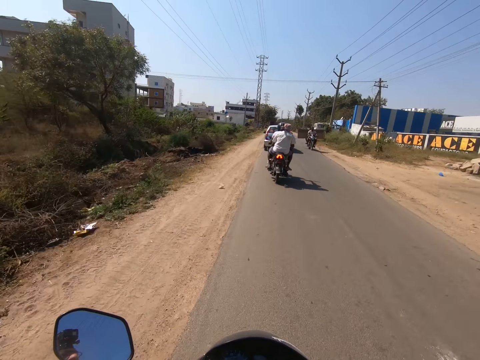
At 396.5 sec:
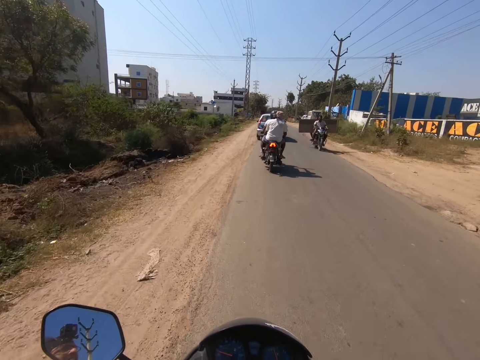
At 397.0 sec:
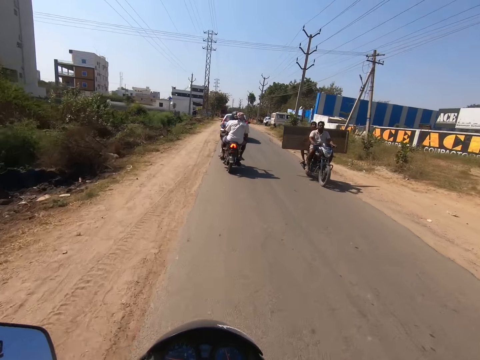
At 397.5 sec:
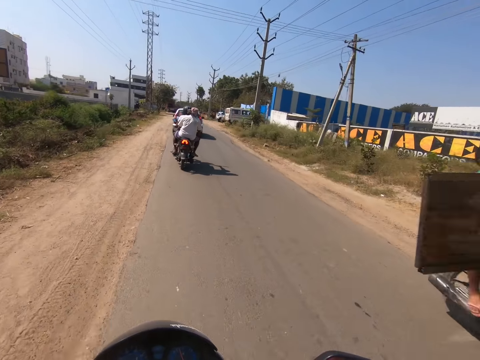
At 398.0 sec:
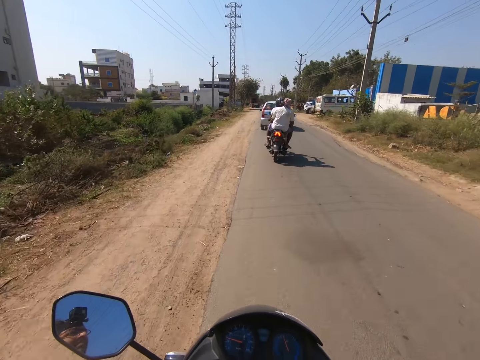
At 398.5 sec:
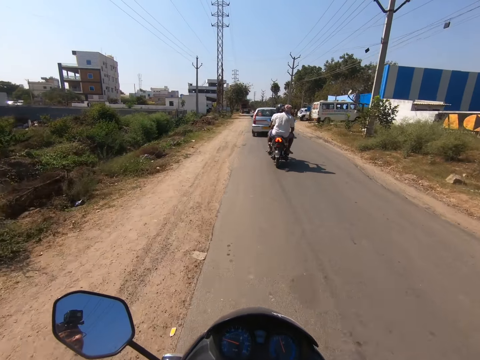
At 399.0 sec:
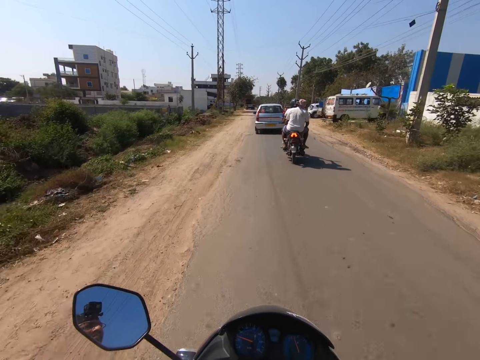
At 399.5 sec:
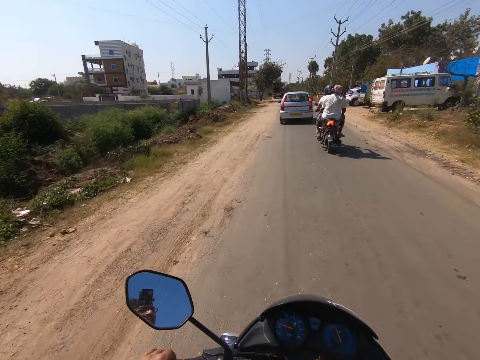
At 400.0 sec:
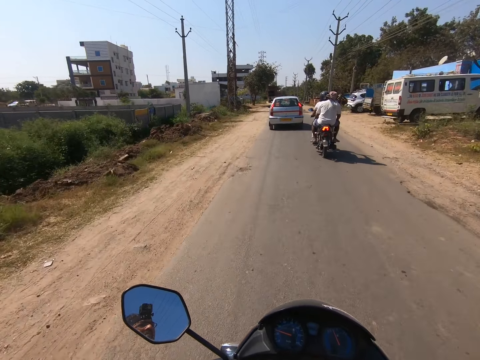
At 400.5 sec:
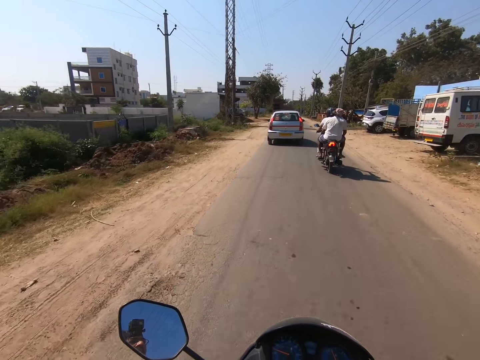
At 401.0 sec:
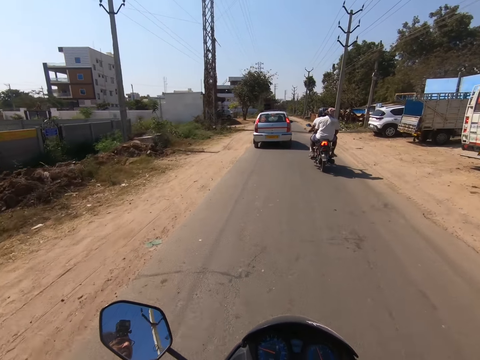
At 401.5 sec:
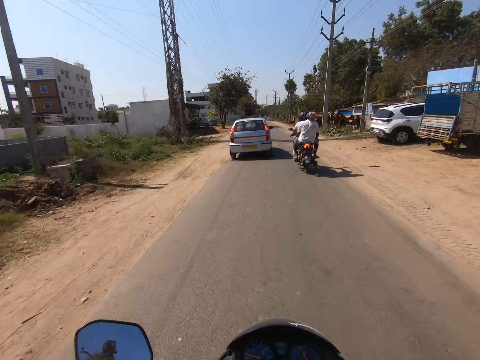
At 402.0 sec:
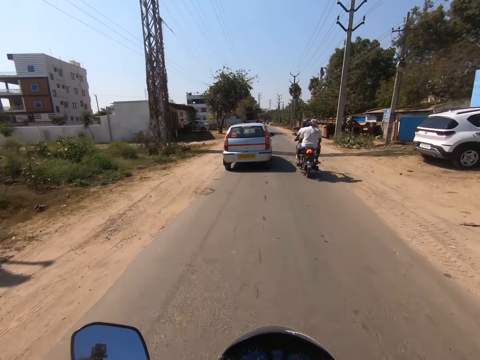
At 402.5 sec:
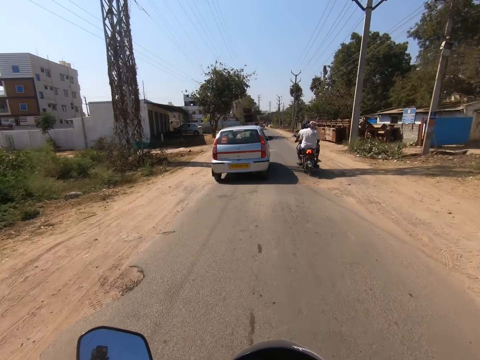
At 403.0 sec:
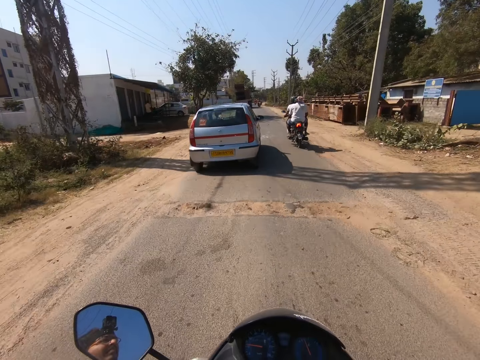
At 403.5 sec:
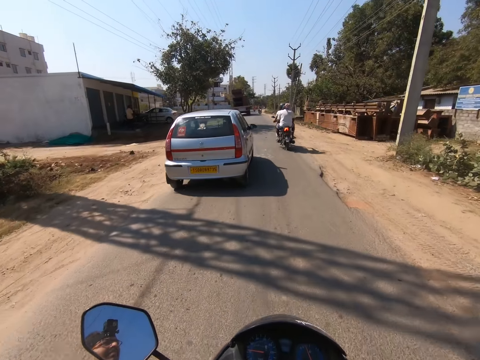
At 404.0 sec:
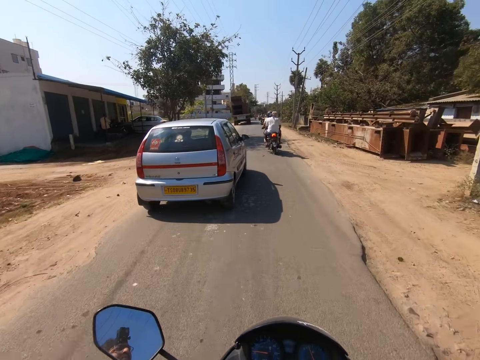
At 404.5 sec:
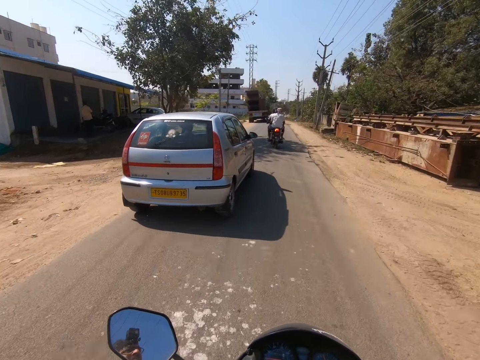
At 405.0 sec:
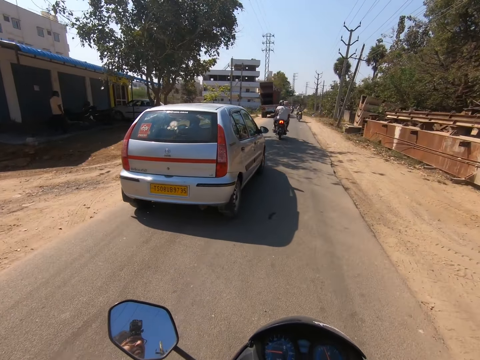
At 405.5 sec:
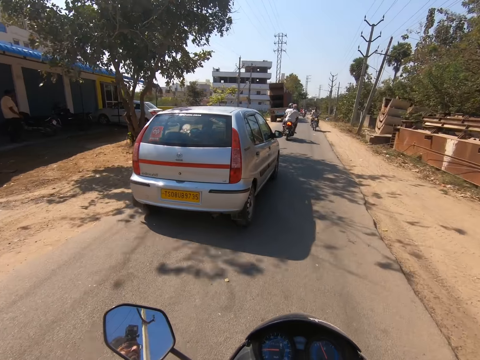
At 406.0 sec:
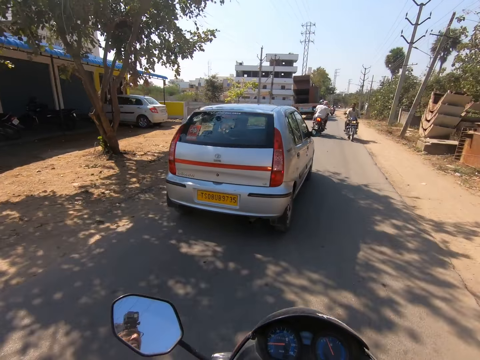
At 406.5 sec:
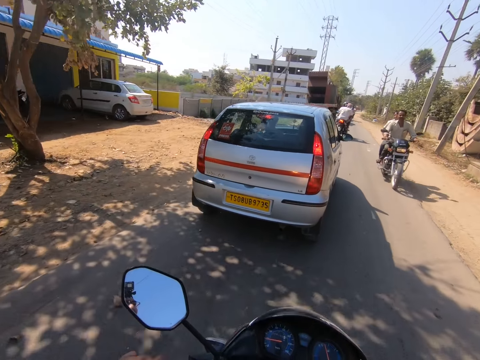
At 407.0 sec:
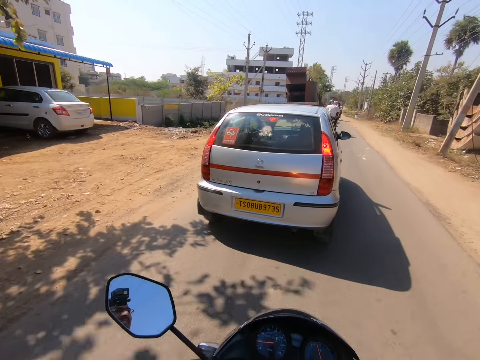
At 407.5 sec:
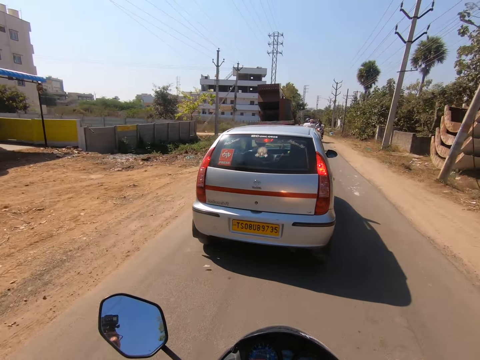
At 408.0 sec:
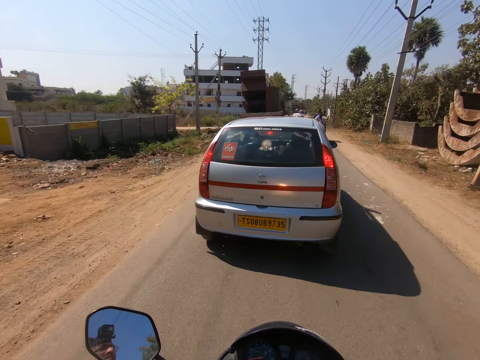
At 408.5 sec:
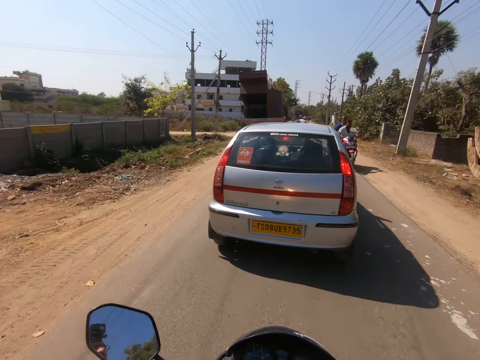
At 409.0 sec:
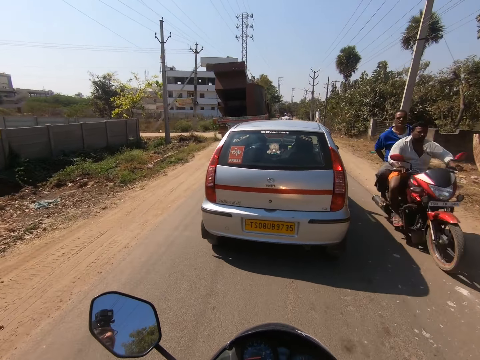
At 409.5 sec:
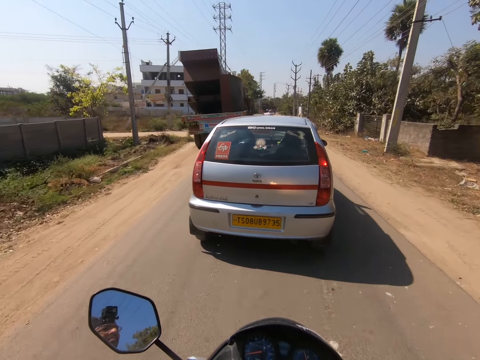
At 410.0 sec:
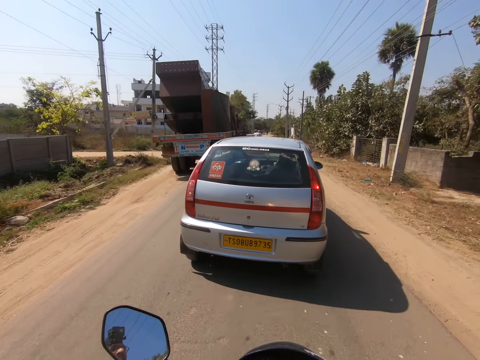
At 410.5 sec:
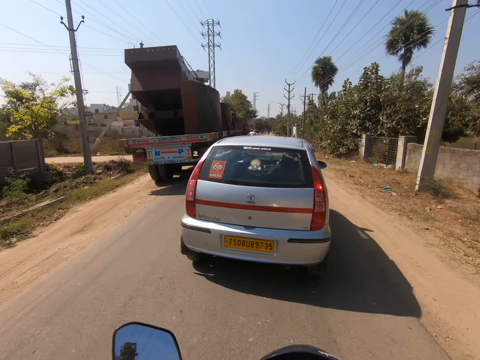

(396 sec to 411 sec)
The camera wearer passes a motorcycle on the road. They ride past a white bus, ride past a truck, and ride past a white car. They pass motorcycles on the road. They ride past a white car.

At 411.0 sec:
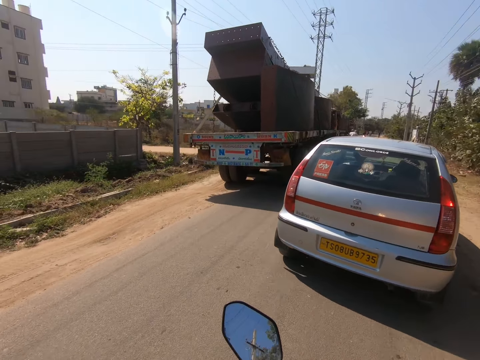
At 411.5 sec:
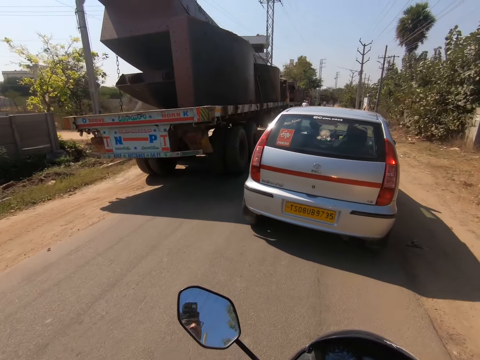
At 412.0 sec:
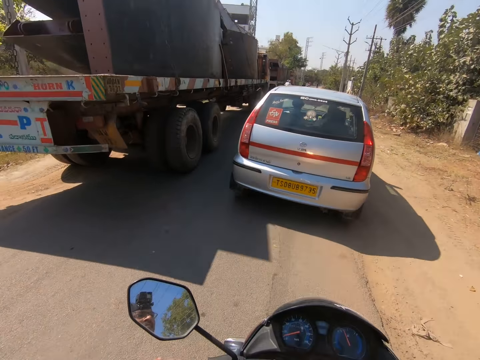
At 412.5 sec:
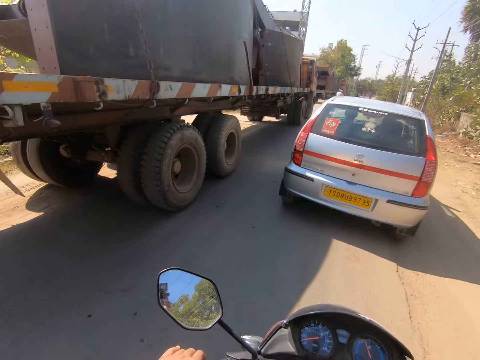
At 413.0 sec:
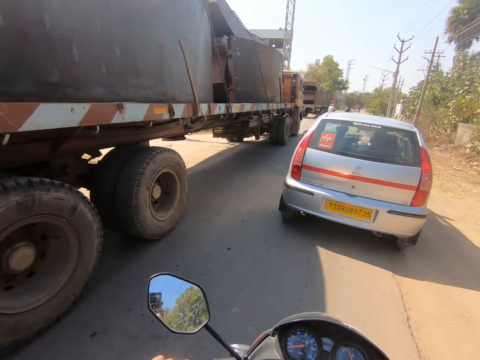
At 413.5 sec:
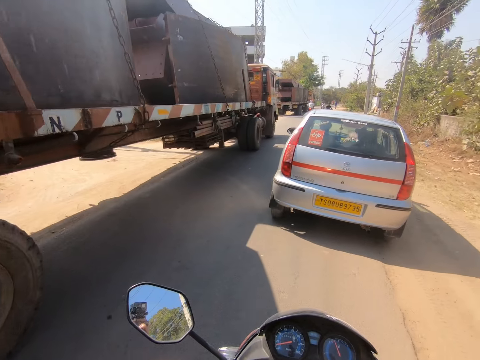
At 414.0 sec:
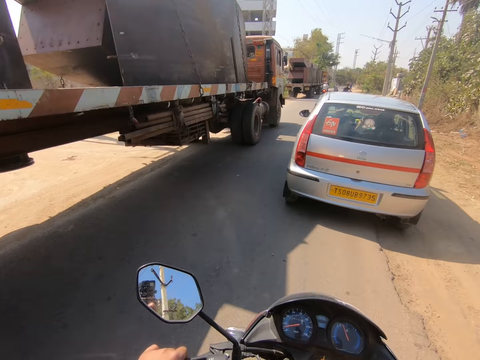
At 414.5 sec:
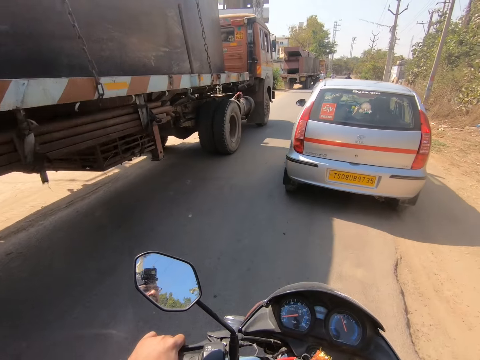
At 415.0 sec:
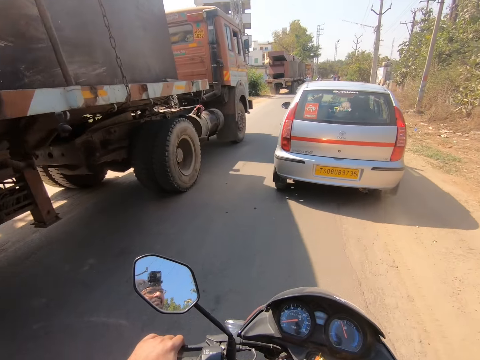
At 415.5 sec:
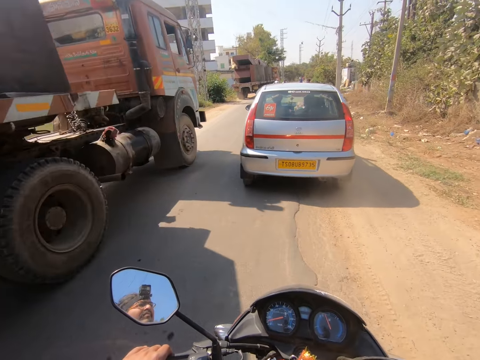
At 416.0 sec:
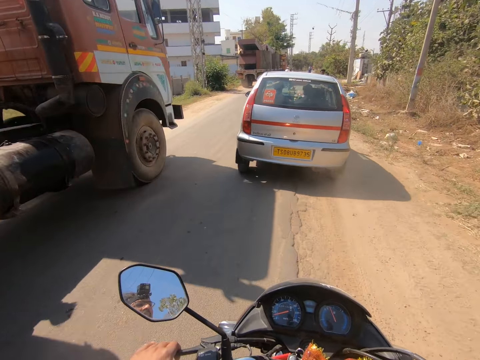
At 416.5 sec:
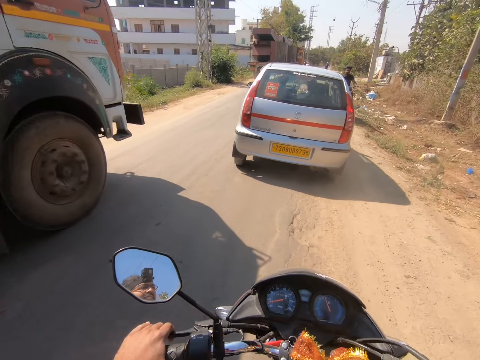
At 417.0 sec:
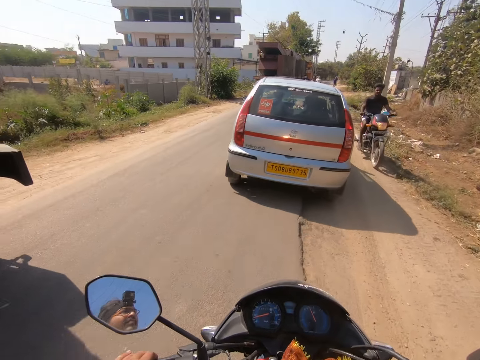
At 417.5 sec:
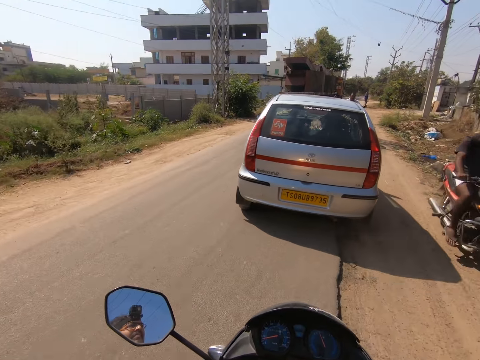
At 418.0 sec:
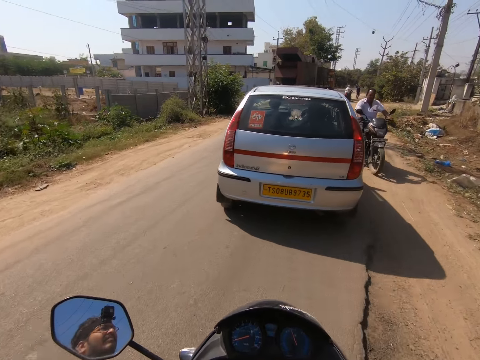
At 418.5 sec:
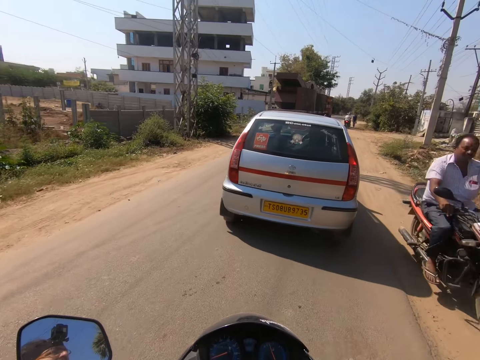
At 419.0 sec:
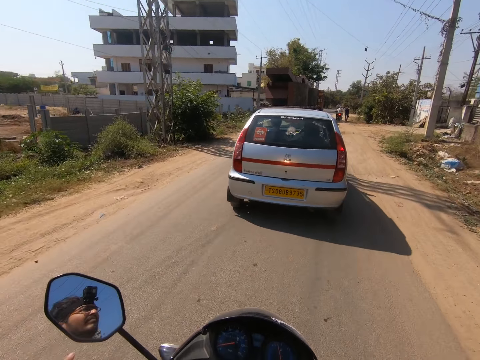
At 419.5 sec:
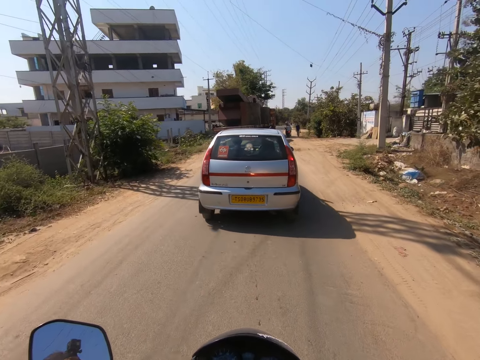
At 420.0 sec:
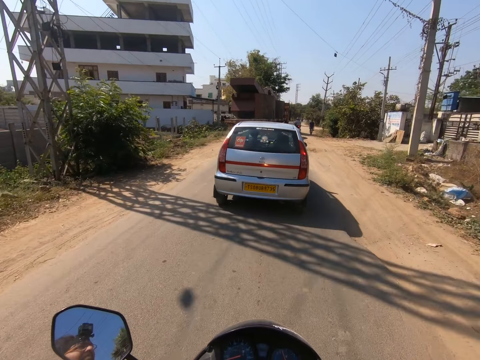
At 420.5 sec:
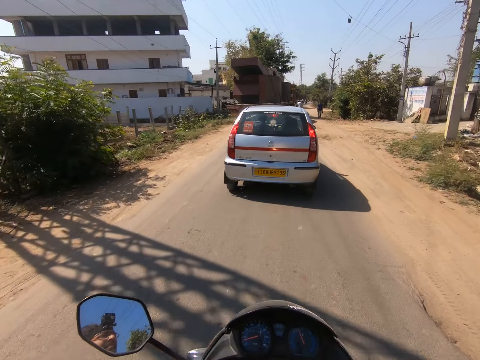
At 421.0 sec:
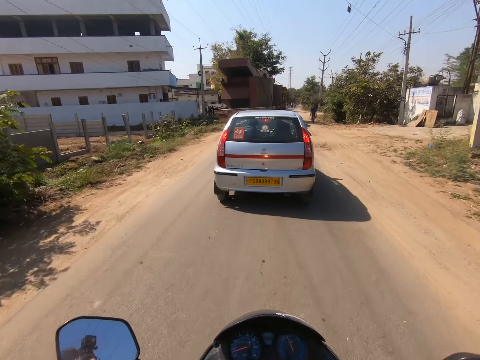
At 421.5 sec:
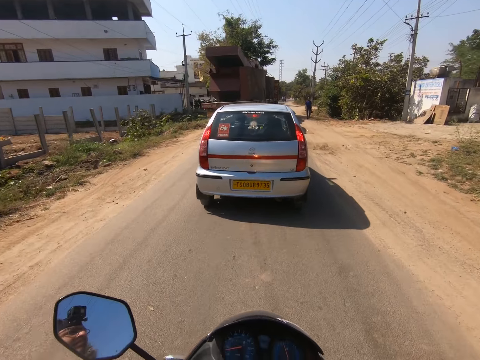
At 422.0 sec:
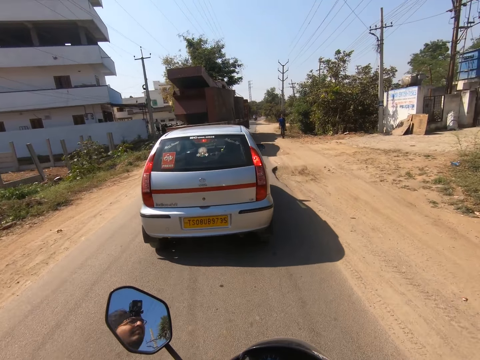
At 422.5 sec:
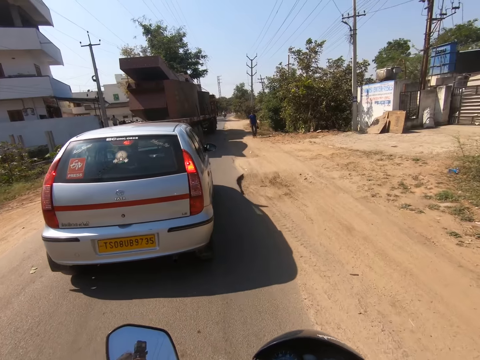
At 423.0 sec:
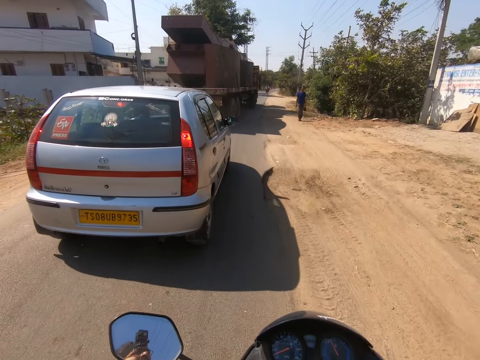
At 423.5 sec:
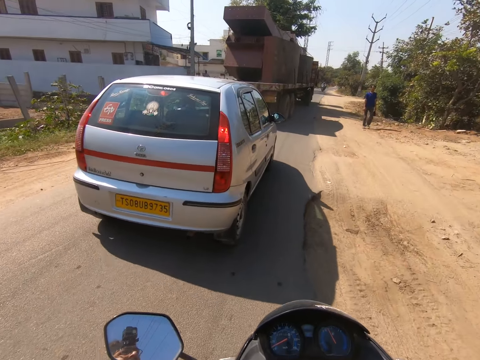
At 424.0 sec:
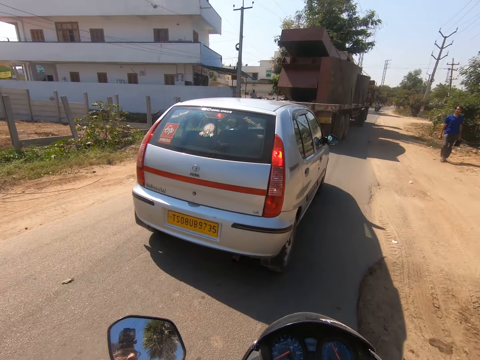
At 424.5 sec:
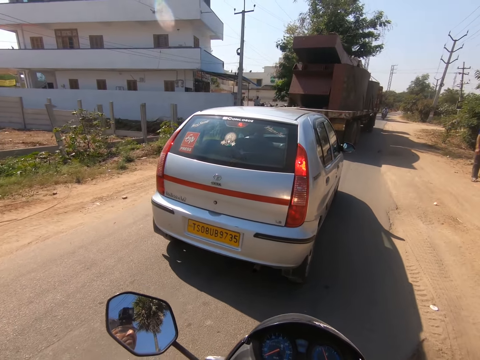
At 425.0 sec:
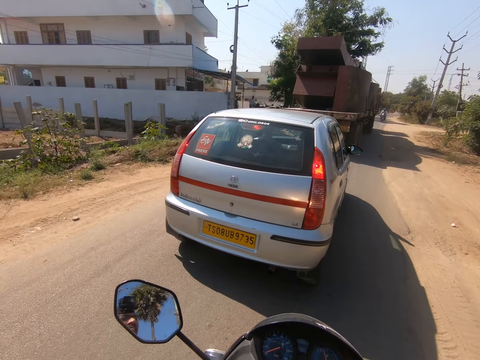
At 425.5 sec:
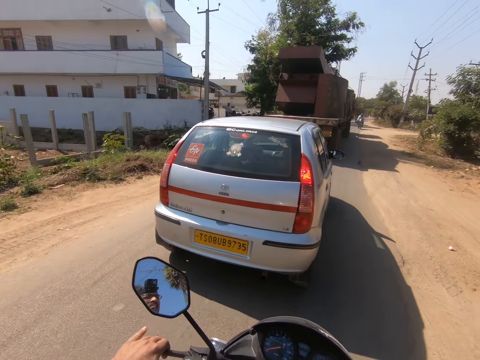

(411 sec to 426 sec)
The camera wearer passes trucks on the road. They pass motorcycles on the road.
